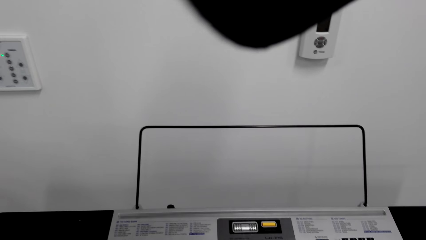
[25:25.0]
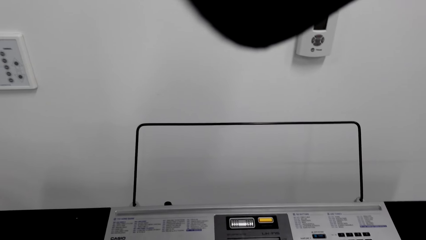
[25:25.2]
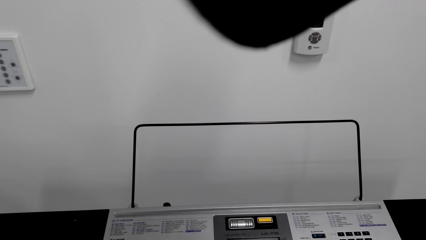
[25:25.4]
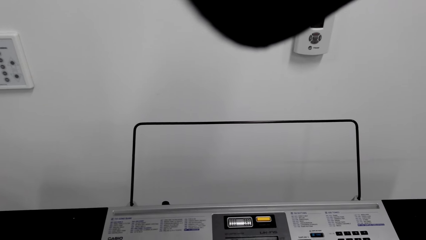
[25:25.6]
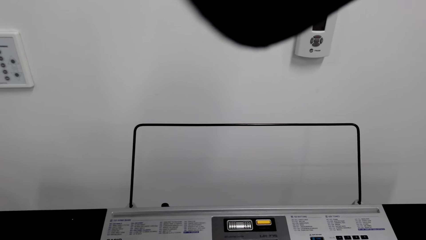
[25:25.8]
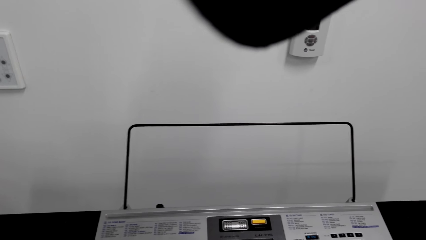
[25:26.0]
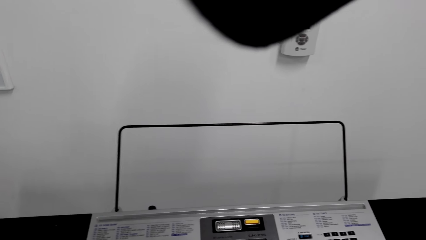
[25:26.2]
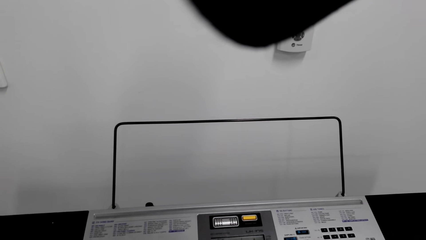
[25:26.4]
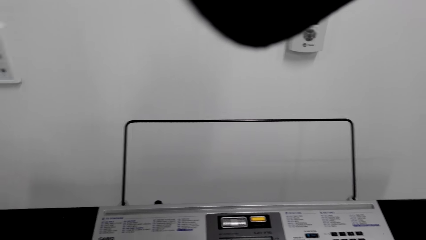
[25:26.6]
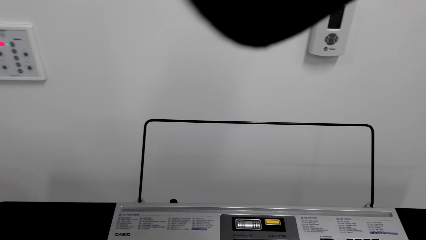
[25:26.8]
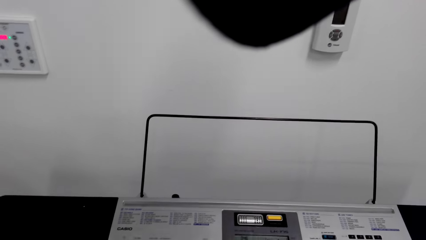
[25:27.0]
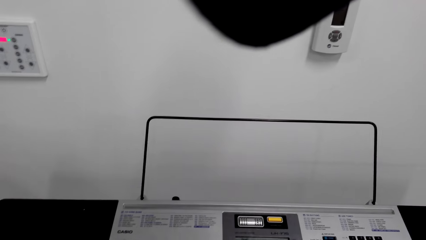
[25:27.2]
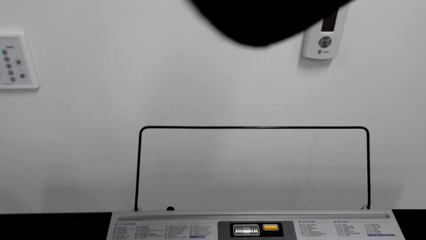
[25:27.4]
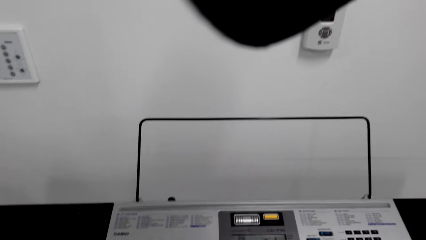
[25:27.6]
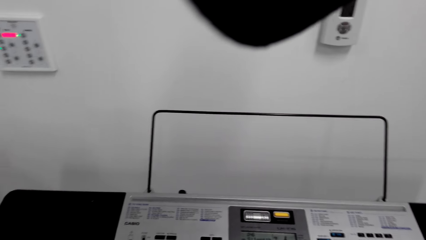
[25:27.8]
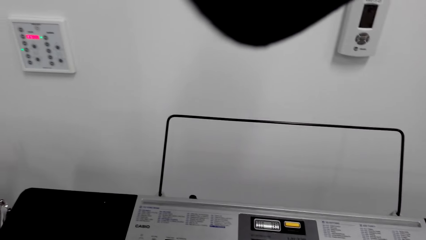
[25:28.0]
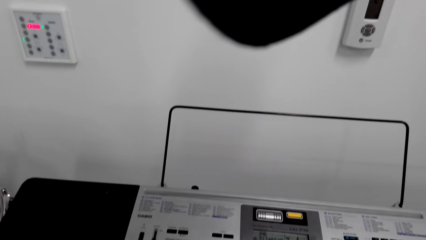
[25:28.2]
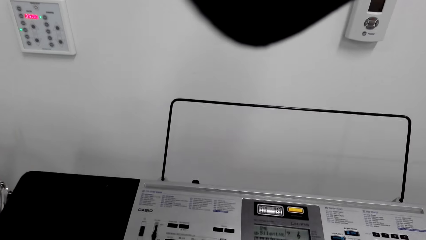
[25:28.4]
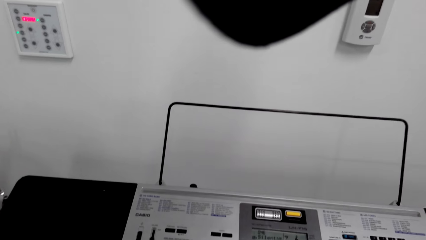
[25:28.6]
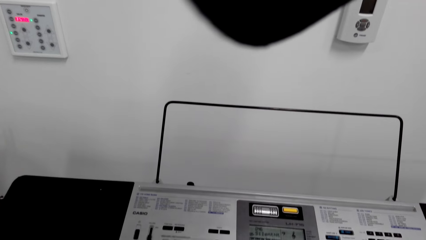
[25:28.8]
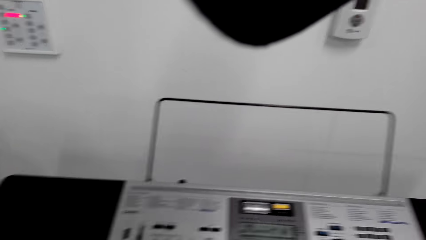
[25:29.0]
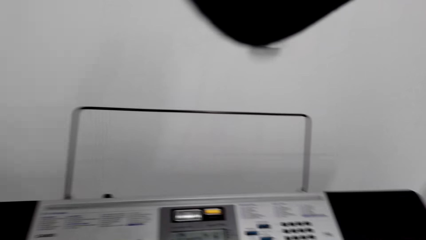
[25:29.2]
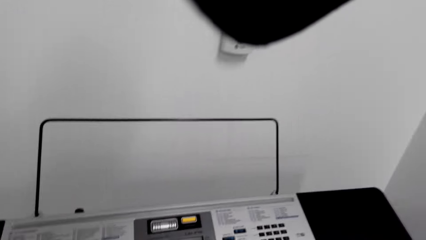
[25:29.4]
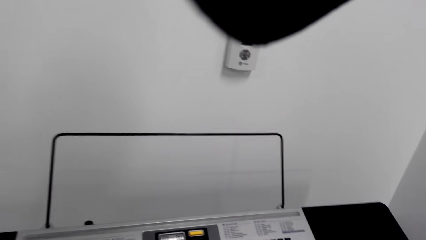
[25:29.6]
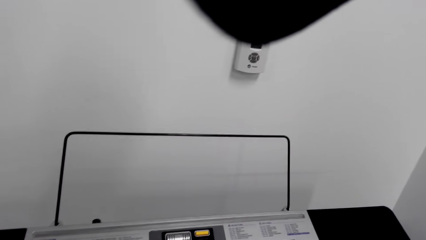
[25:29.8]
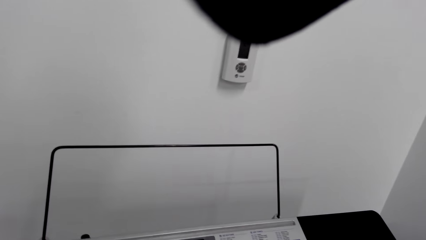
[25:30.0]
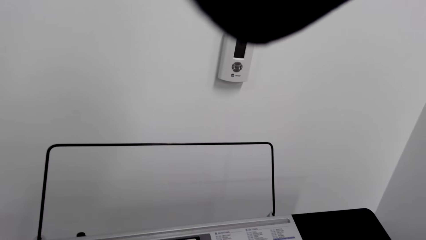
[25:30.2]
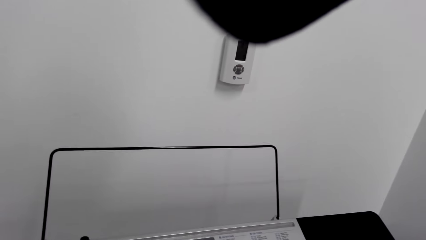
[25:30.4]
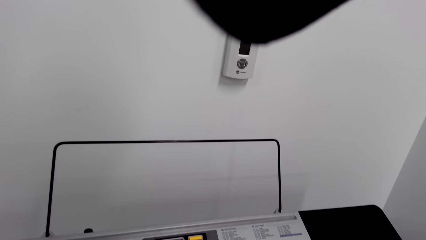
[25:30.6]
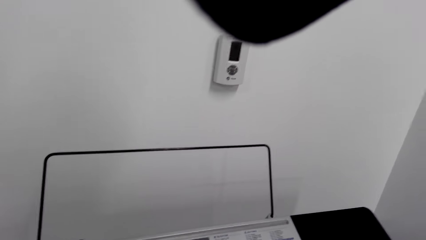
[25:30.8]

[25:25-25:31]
The camera wearer plays the piano.

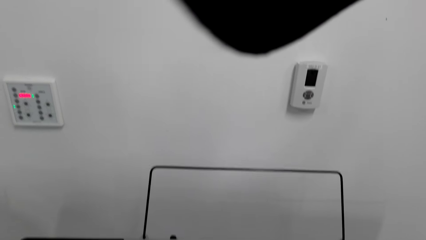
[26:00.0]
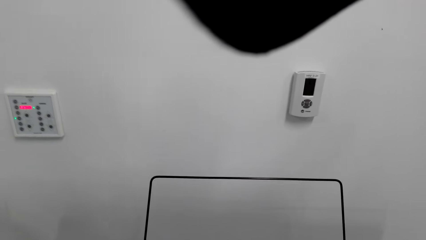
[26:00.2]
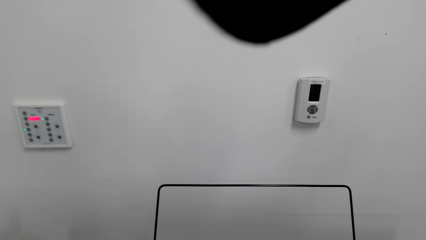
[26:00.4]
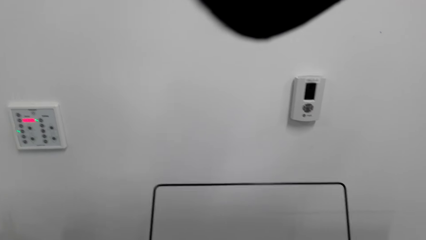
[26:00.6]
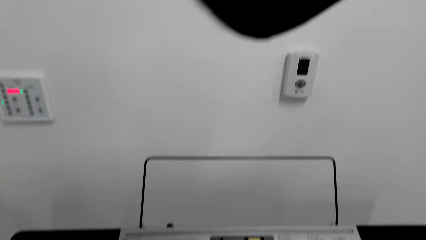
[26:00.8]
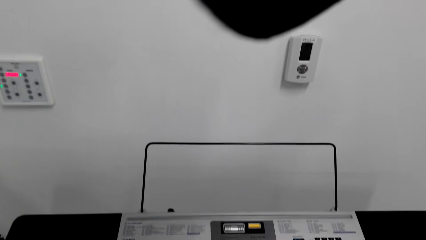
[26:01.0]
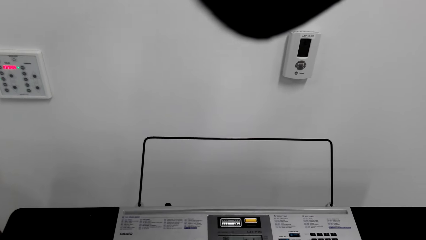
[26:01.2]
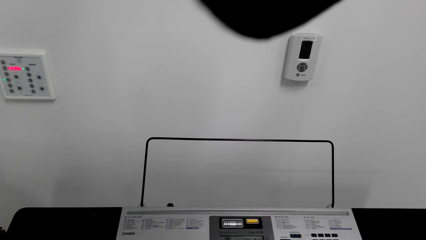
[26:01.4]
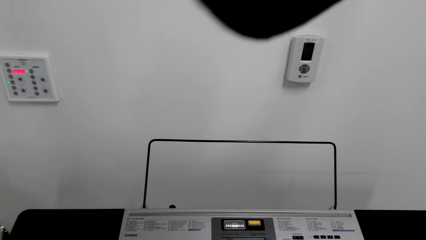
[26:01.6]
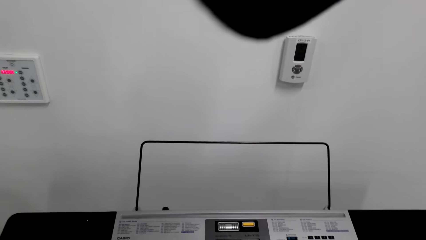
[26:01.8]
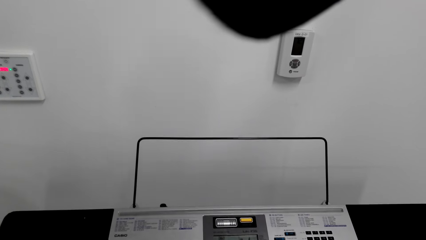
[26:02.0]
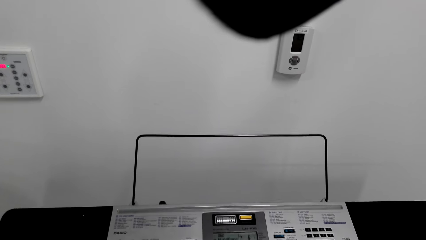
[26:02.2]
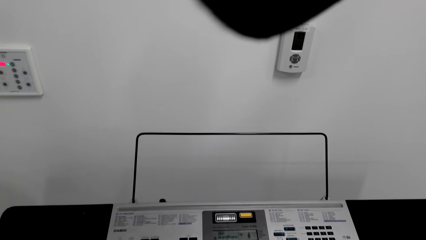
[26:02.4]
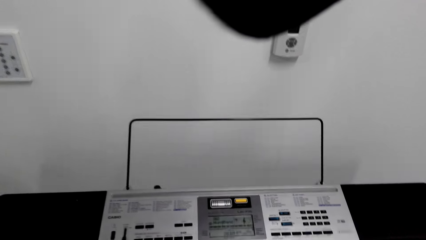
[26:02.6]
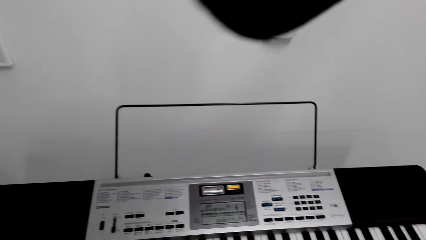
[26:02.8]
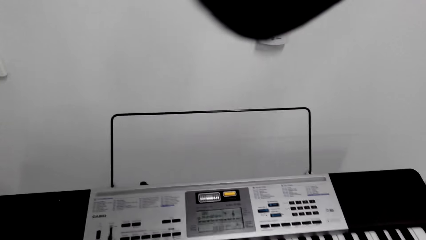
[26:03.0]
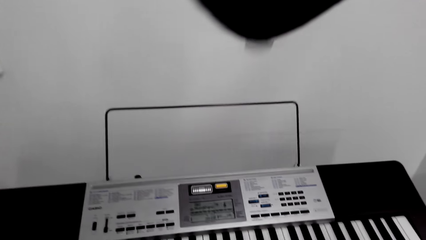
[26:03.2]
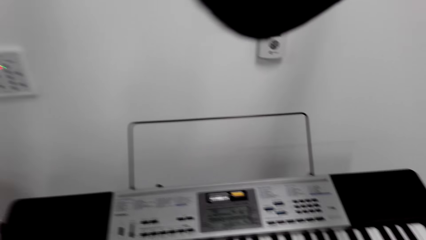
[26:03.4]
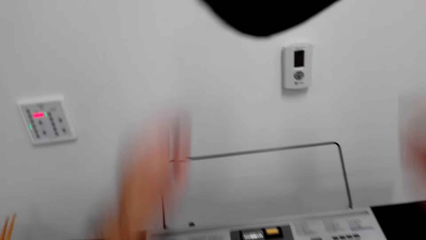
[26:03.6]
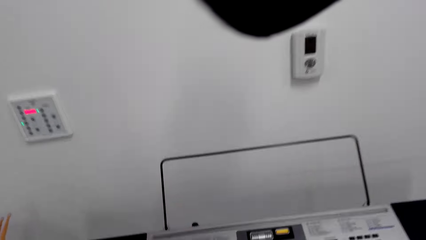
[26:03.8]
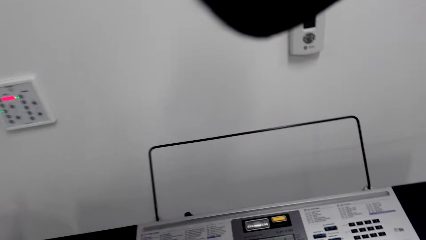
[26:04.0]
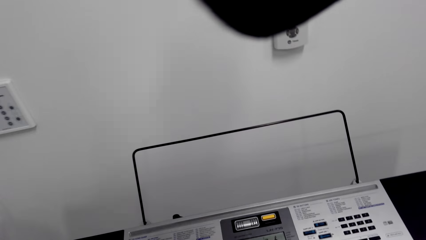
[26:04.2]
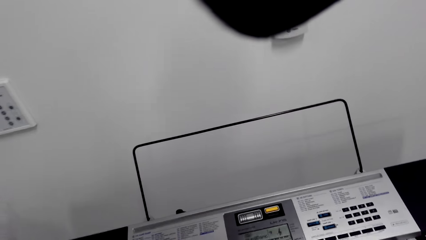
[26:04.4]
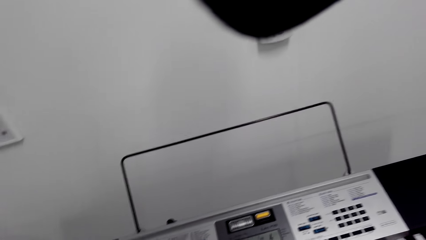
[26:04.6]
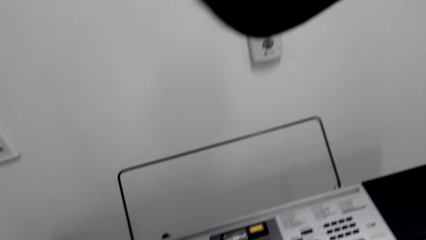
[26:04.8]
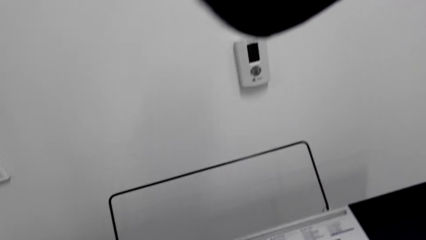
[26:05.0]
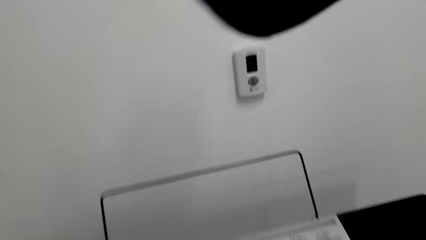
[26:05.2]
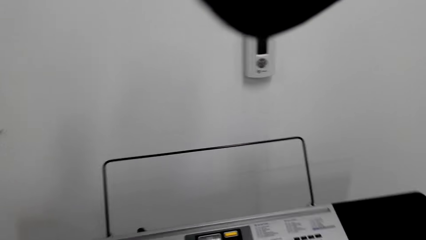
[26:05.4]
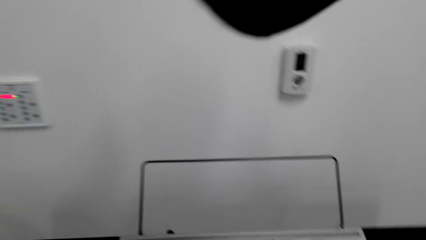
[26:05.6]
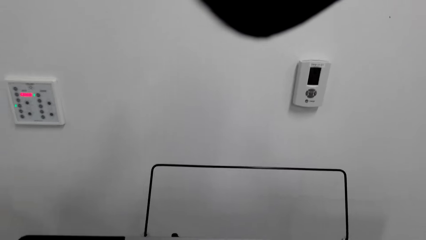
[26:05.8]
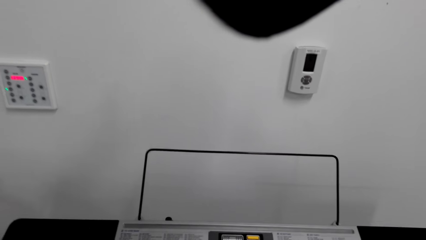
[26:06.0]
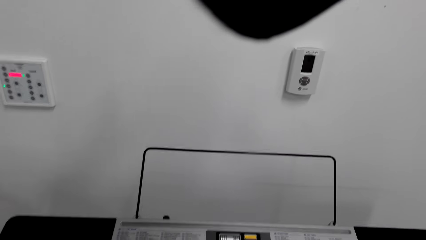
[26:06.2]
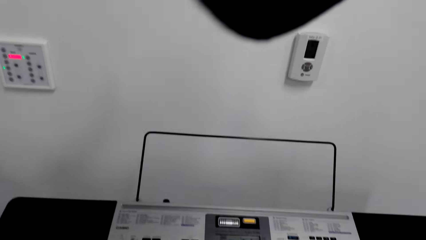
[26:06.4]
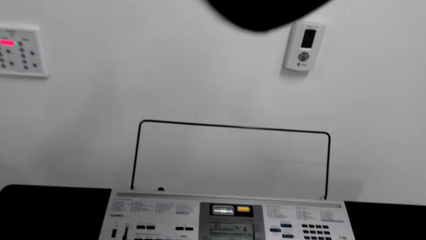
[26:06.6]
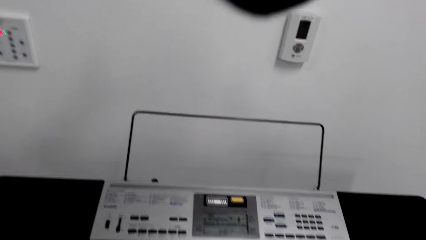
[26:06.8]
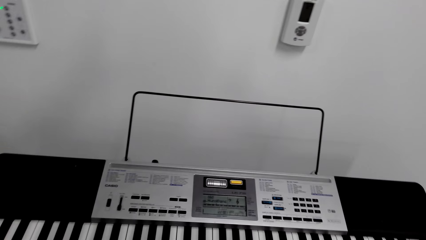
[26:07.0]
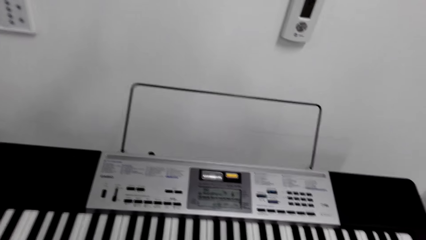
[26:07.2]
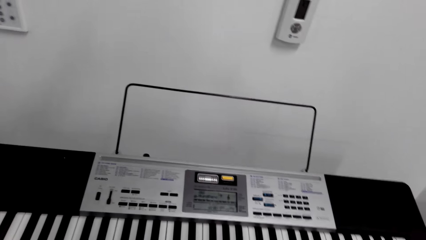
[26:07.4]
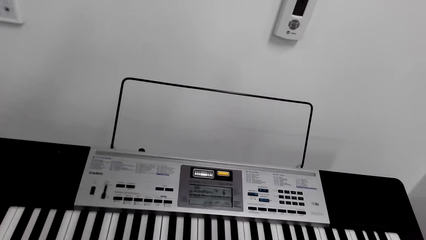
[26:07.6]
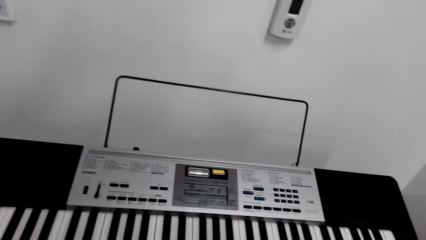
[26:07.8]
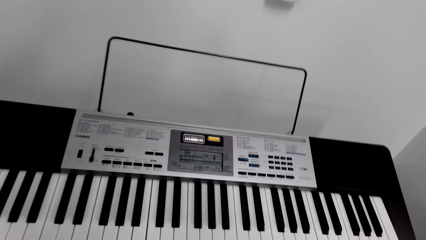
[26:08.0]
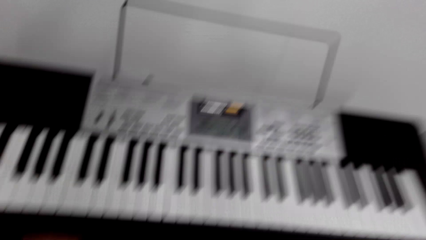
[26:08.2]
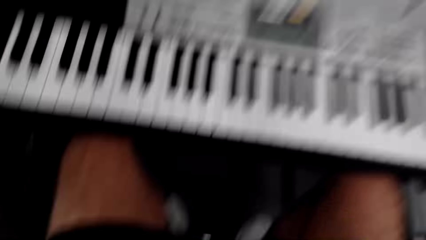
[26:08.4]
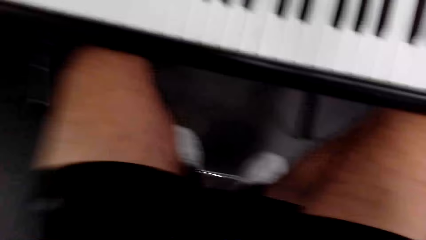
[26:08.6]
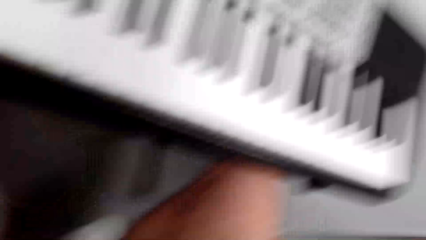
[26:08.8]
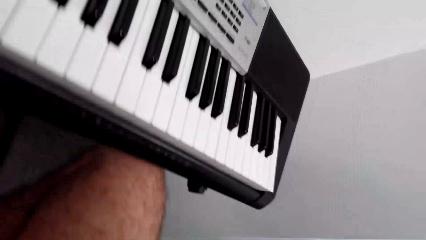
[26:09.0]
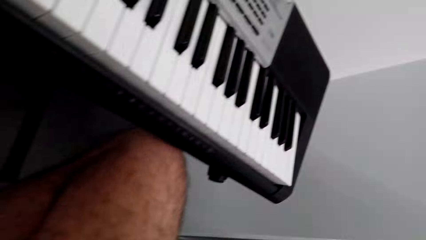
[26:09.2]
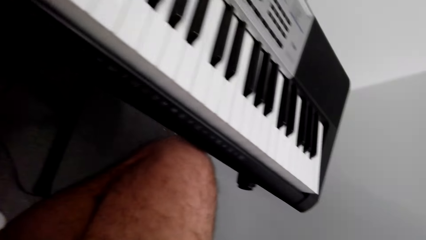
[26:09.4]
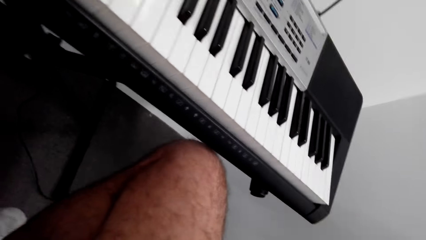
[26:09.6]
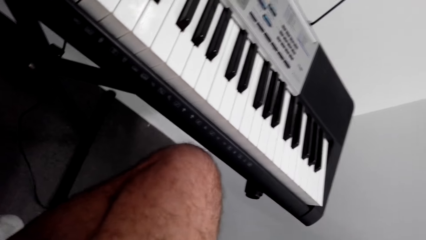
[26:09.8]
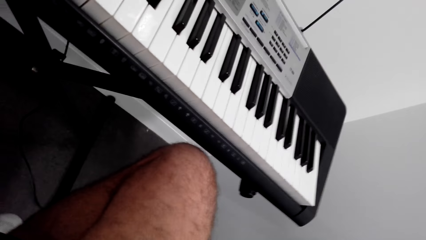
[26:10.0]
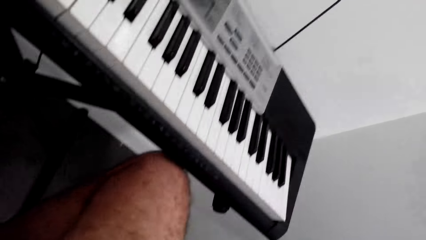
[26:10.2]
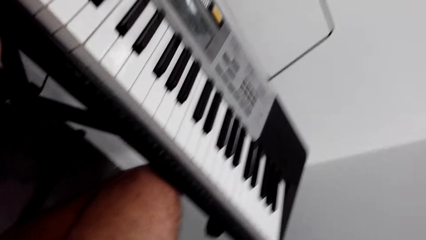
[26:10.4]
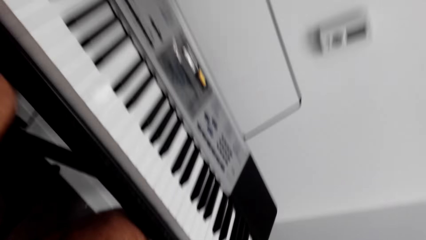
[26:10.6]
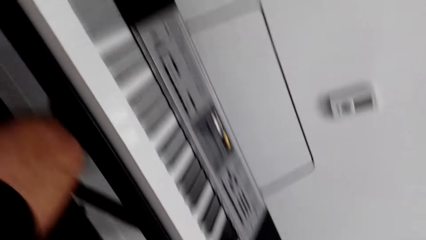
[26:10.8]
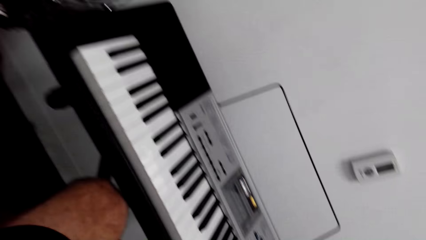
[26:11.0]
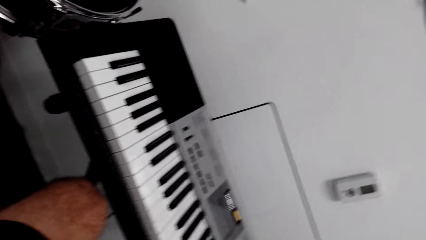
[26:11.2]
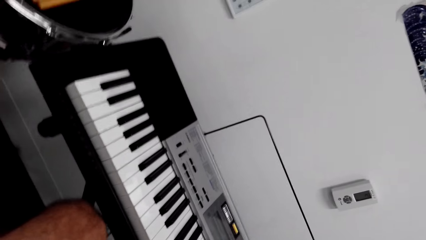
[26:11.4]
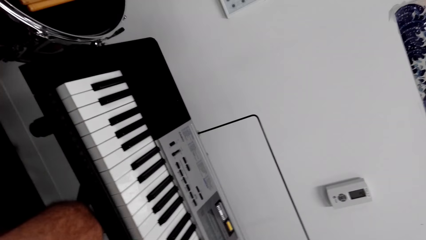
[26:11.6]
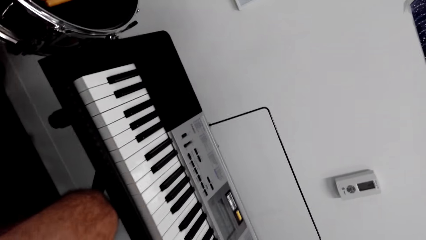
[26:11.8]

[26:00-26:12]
The camera wearer raises a hand.
